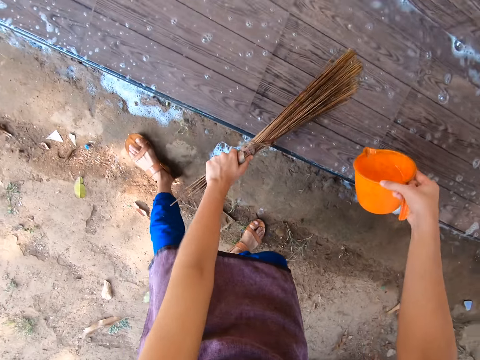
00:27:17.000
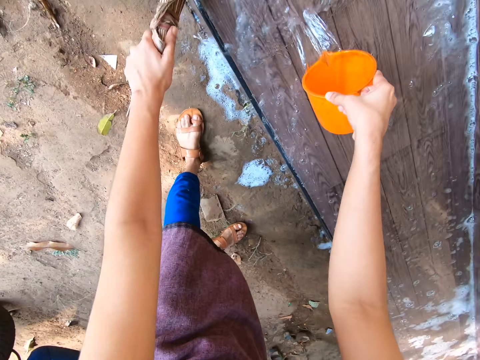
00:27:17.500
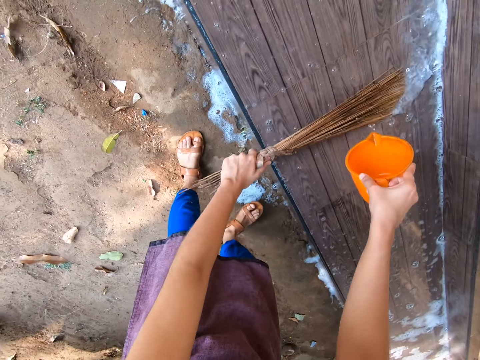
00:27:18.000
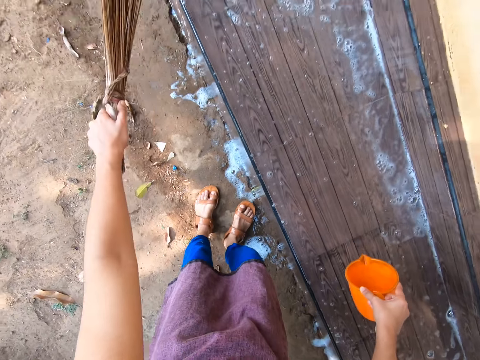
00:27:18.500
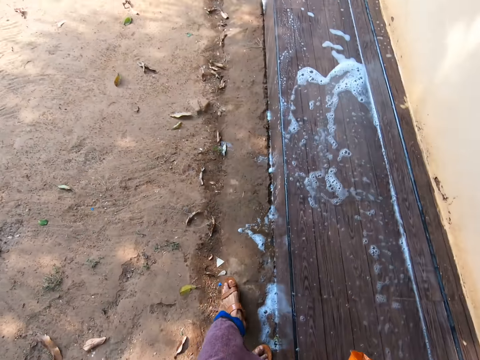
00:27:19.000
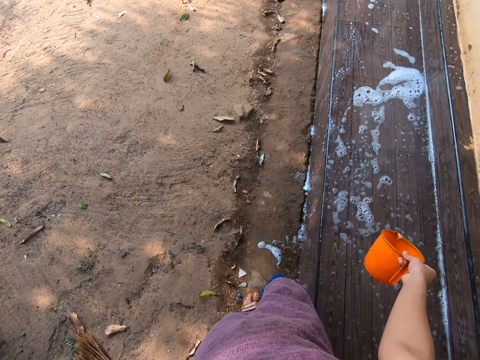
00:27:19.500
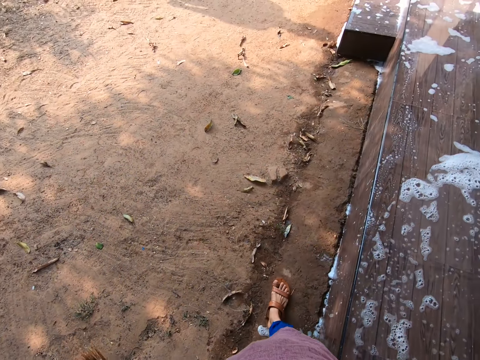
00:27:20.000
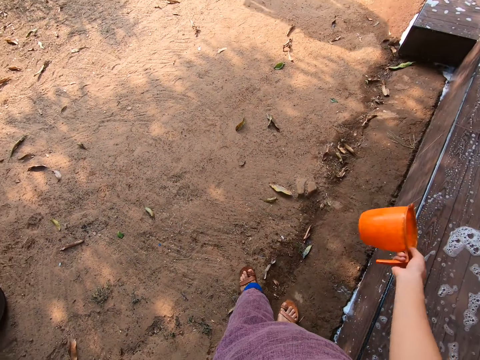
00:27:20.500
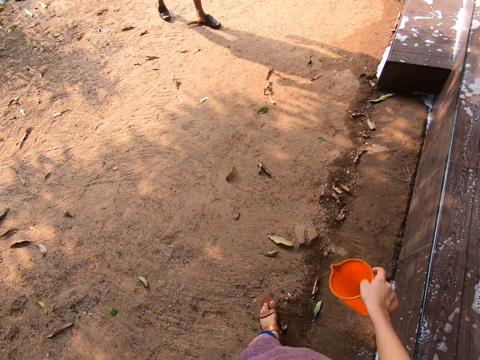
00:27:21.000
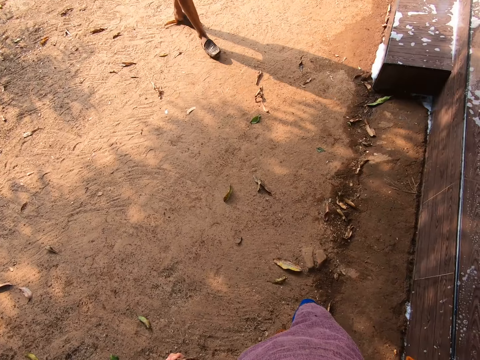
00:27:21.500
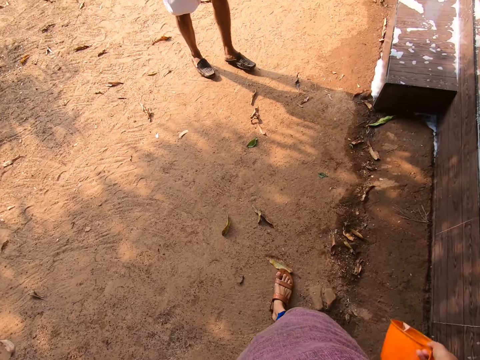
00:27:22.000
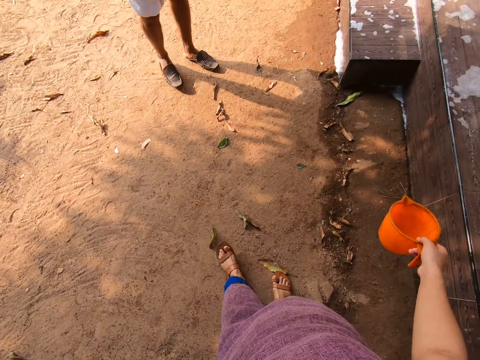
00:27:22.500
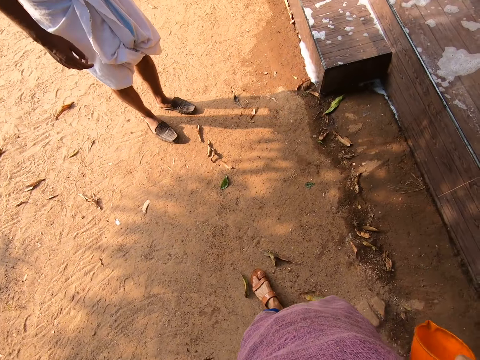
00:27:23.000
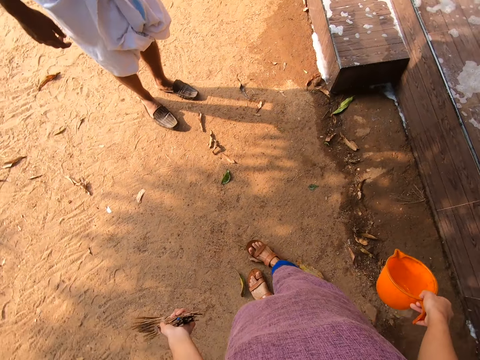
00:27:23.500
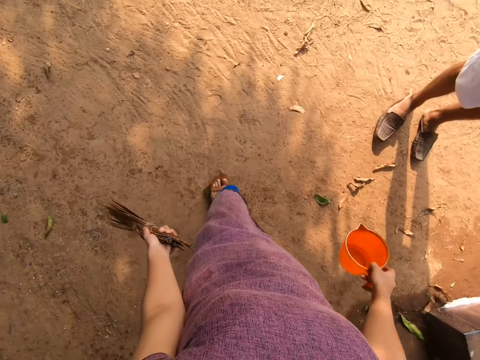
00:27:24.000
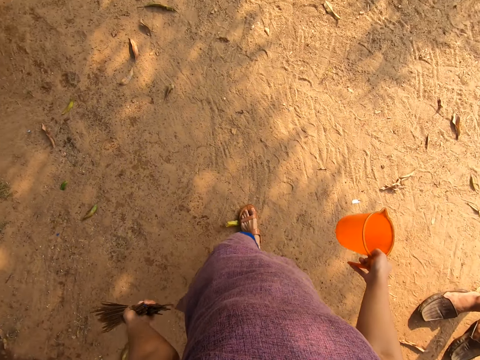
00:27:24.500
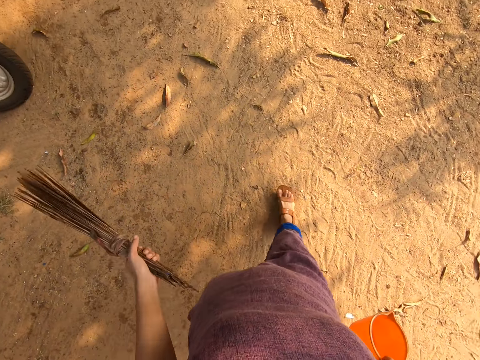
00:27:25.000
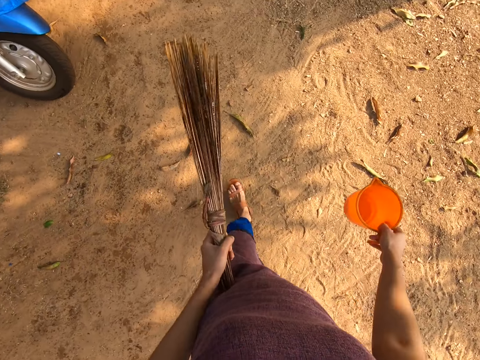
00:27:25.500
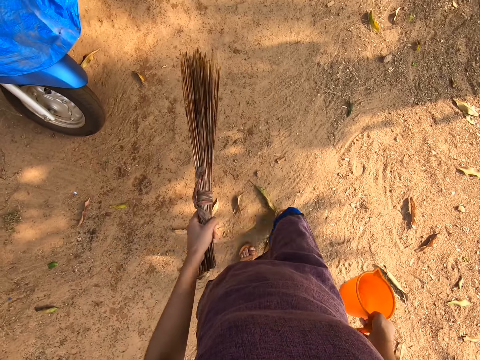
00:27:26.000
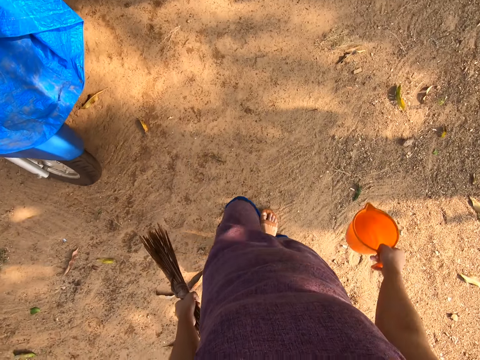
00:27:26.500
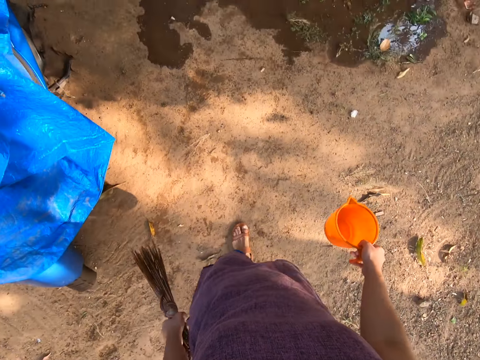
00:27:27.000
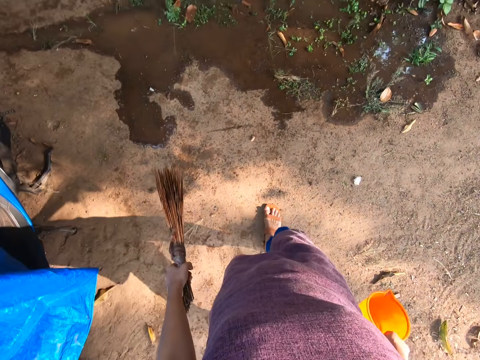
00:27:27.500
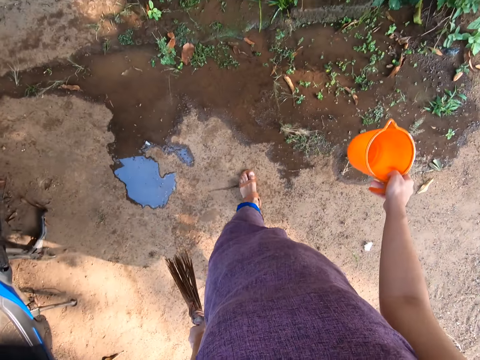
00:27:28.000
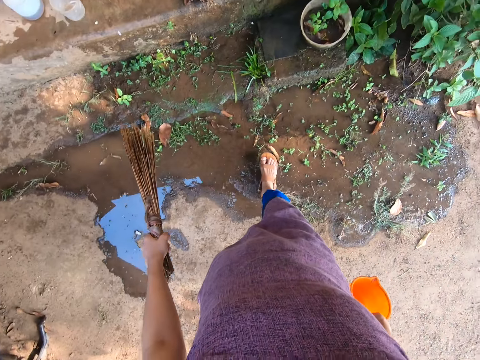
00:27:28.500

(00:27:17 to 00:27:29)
The camera wearer pours the water on the floor. They converse with a man. They walk around. They turn around and walk around.

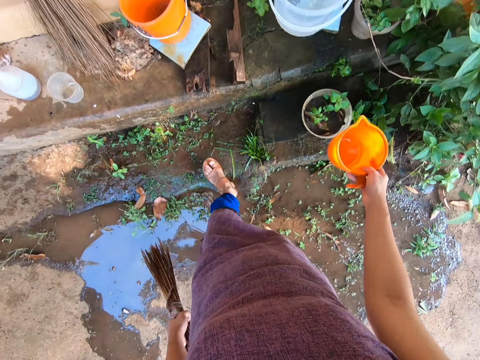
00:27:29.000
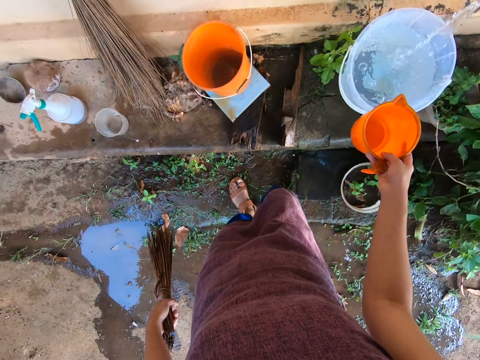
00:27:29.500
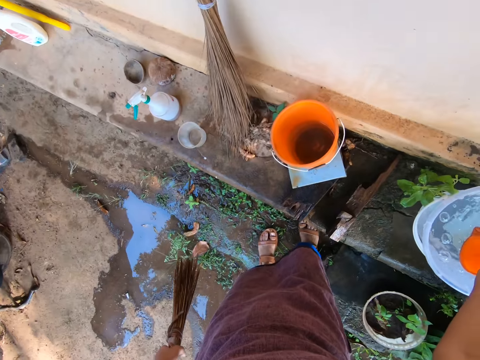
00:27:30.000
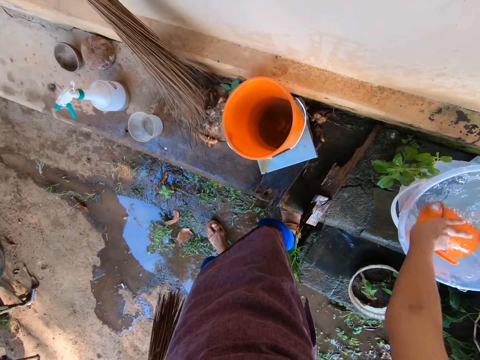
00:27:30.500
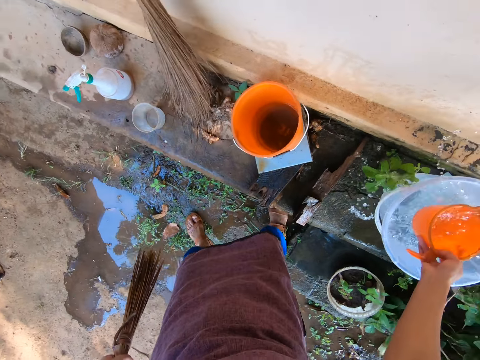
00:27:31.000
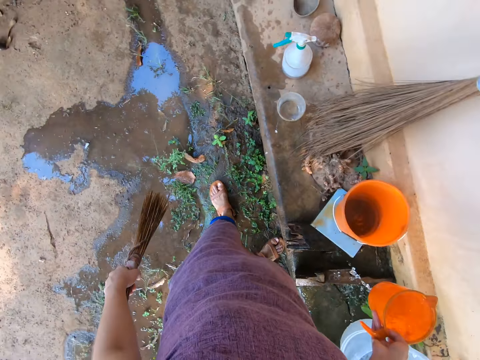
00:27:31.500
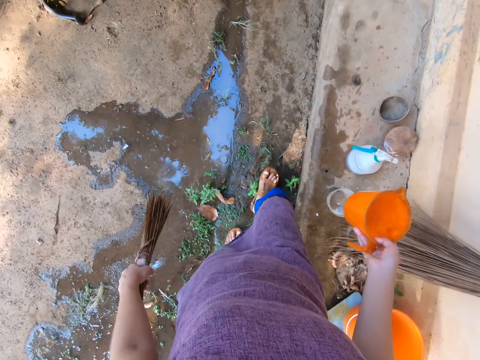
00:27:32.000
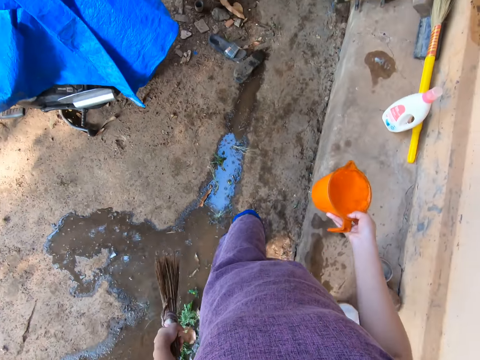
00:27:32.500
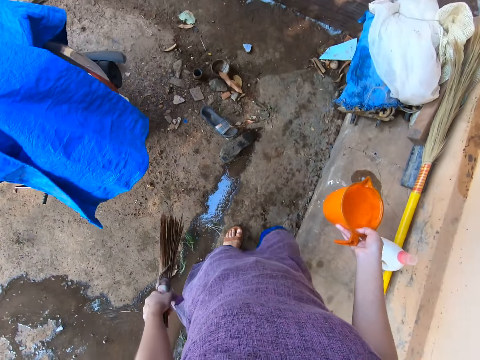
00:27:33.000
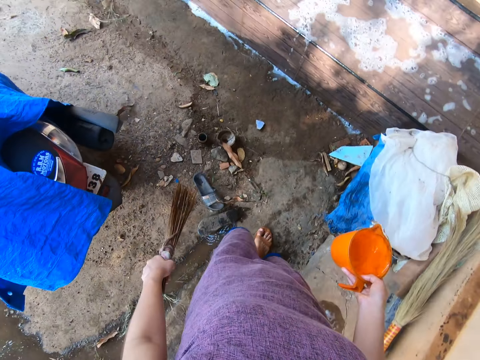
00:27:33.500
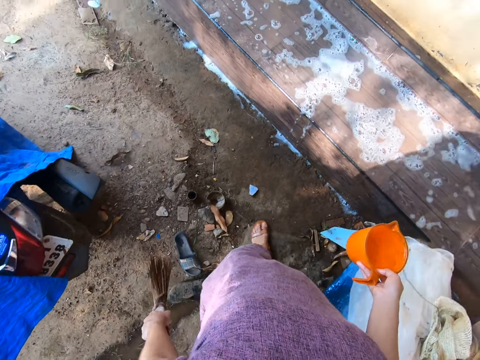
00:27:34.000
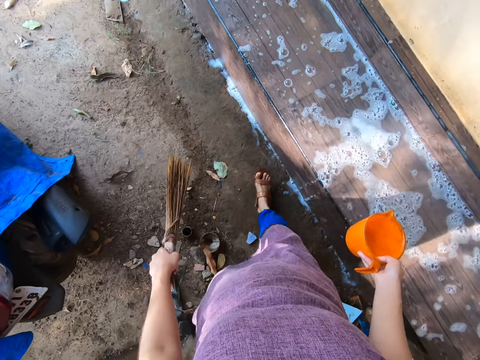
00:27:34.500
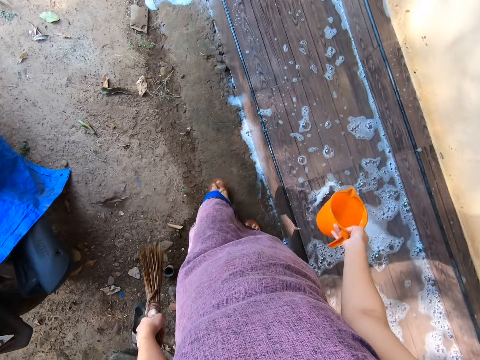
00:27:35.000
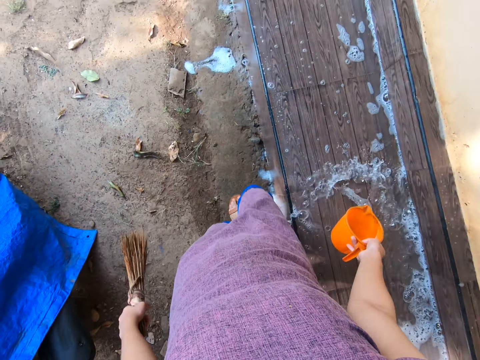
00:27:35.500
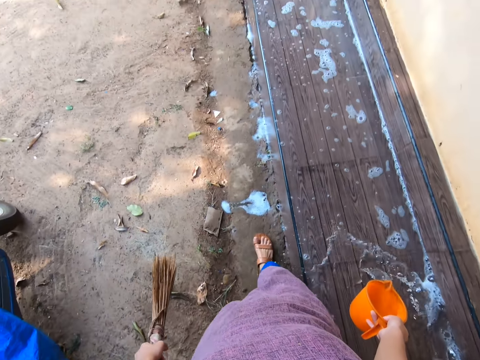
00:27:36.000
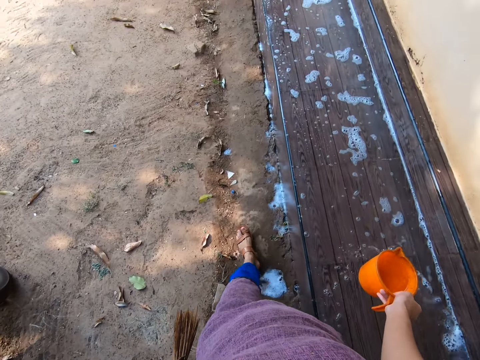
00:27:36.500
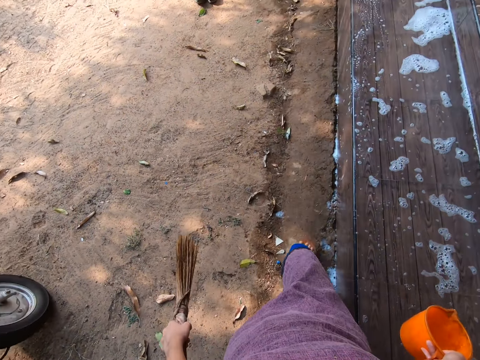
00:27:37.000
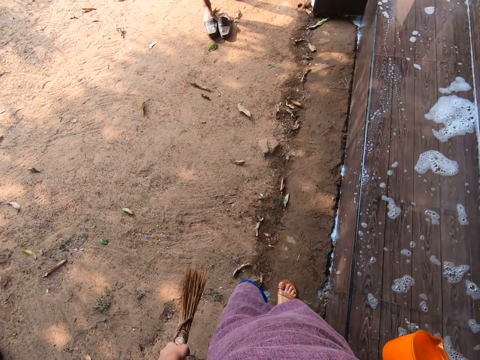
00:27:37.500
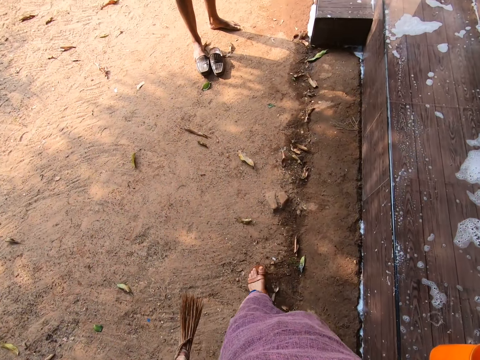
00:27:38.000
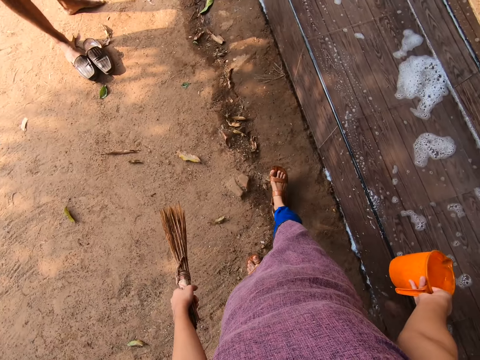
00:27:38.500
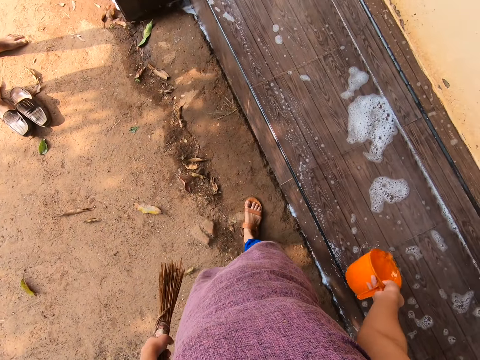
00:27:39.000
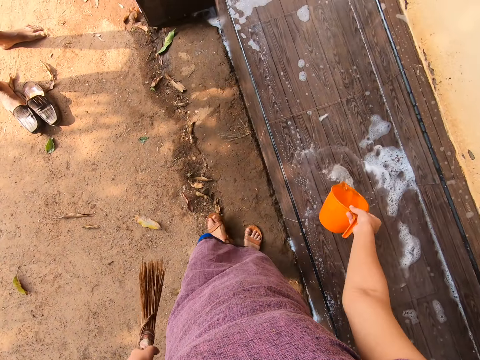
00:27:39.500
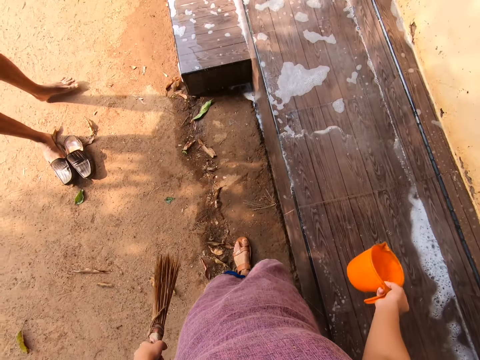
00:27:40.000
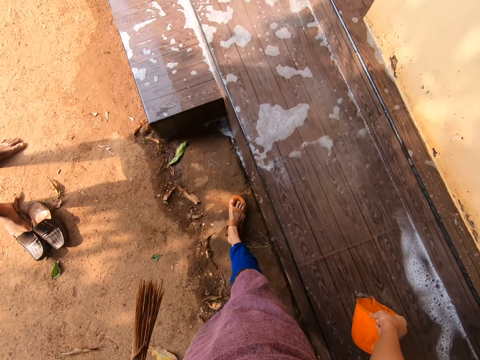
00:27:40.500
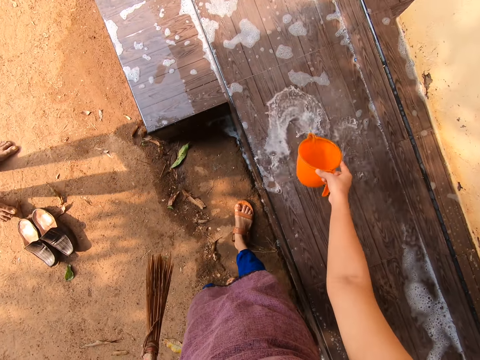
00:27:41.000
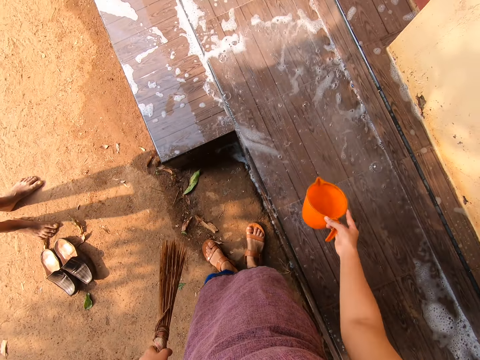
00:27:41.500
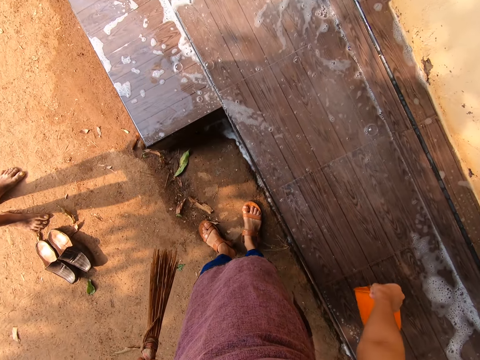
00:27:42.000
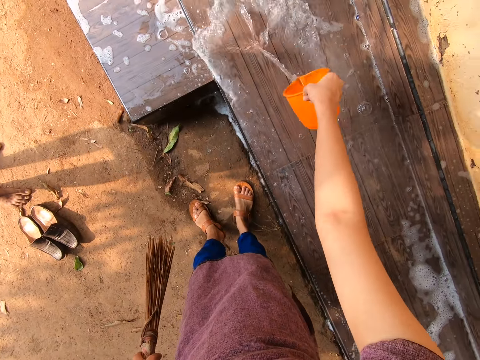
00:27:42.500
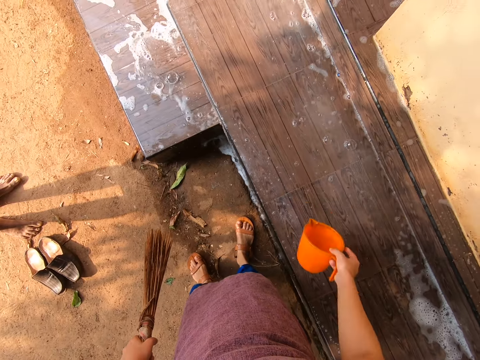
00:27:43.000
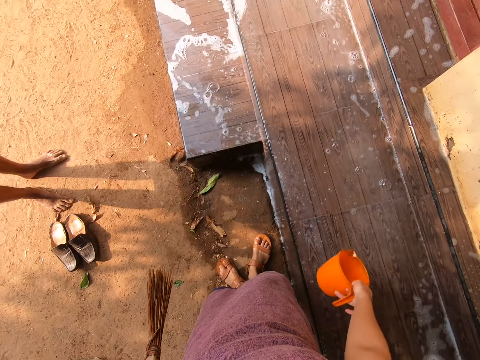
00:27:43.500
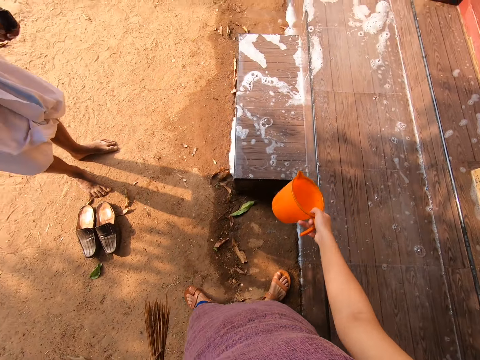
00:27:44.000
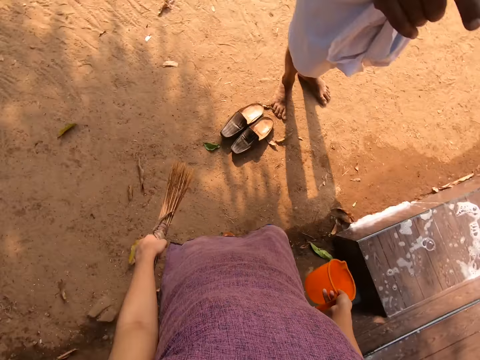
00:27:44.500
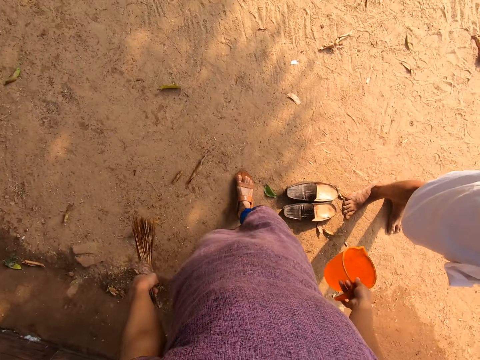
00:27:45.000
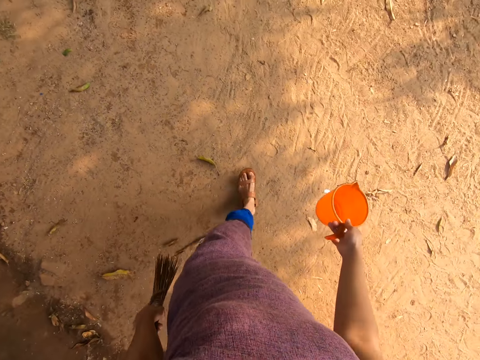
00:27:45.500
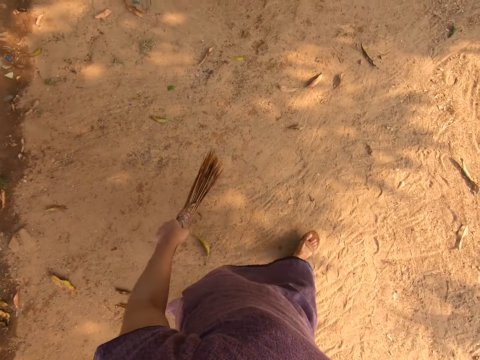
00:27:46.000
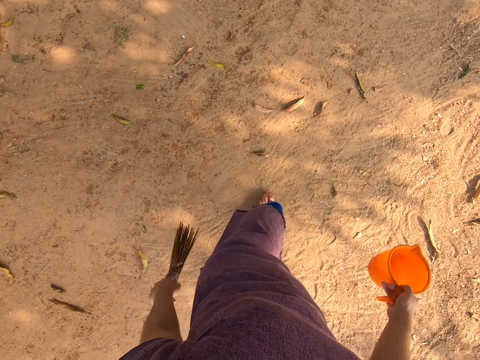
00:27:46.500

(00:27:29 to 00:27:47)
The camera wearer takes water from a bucket with the cup in her right hand. She walks around. She pours water on the floor with the cup in her right hand. She talks with a man. She turns around and walks around.
